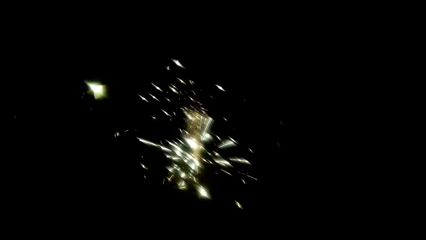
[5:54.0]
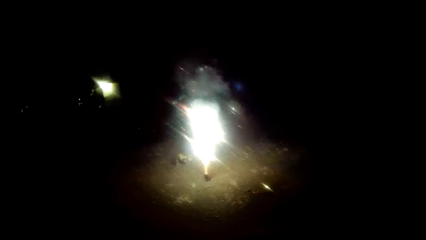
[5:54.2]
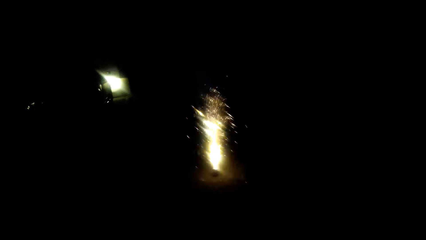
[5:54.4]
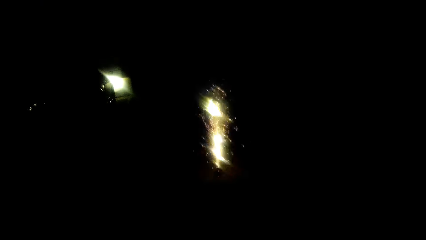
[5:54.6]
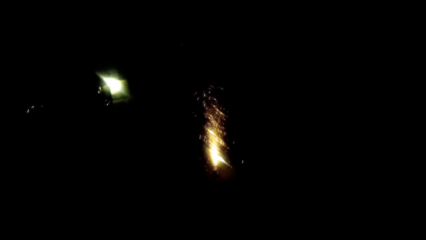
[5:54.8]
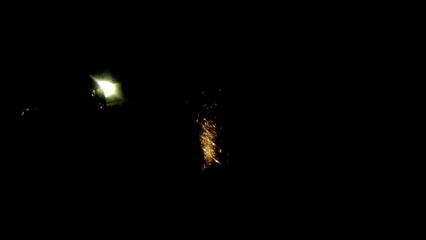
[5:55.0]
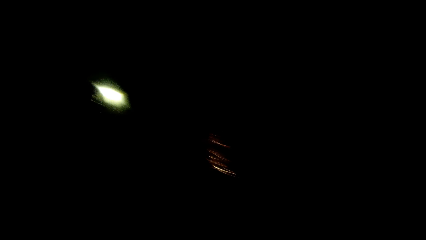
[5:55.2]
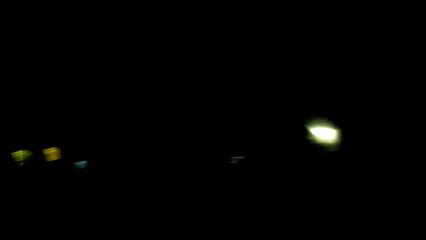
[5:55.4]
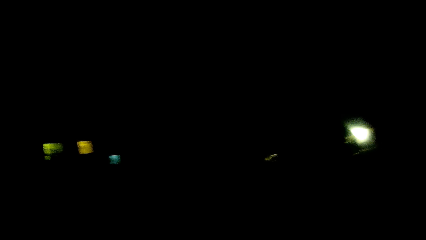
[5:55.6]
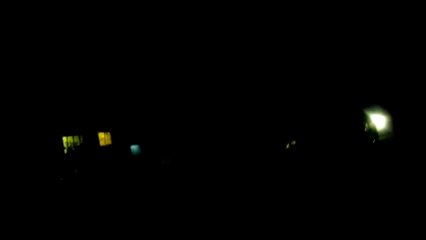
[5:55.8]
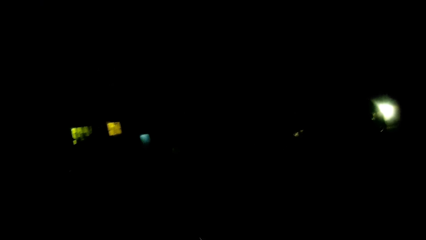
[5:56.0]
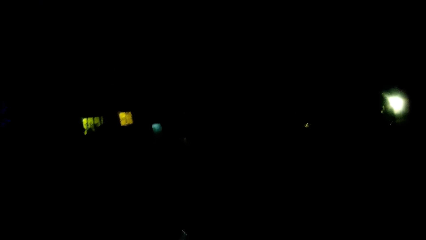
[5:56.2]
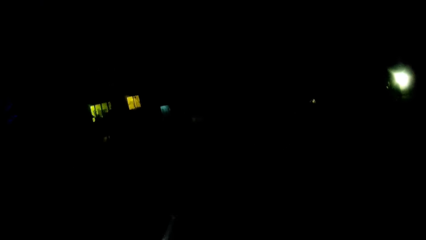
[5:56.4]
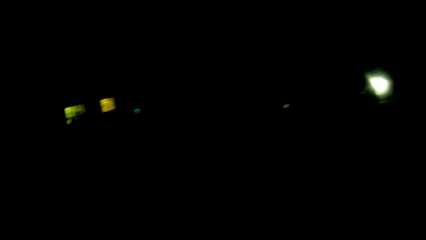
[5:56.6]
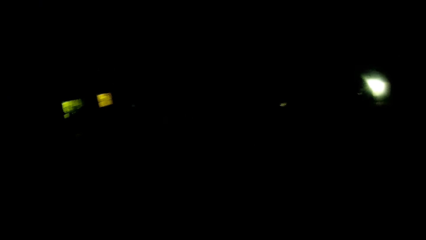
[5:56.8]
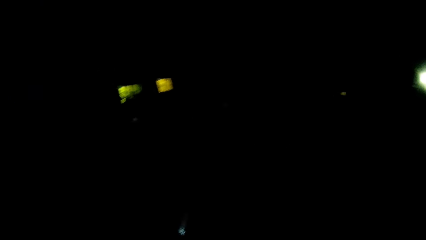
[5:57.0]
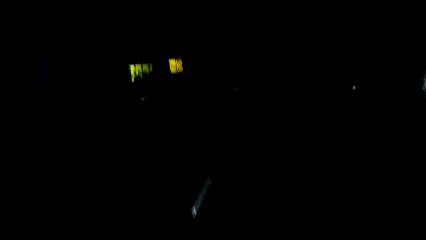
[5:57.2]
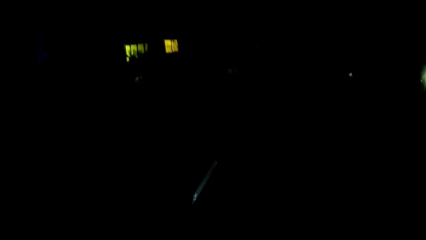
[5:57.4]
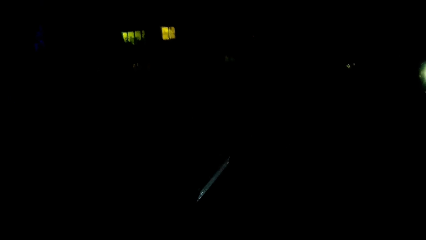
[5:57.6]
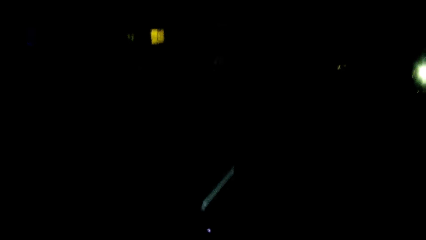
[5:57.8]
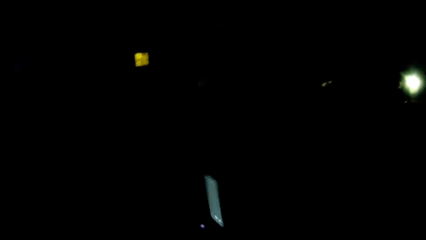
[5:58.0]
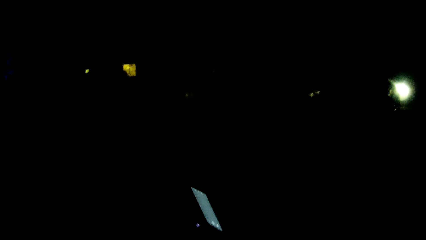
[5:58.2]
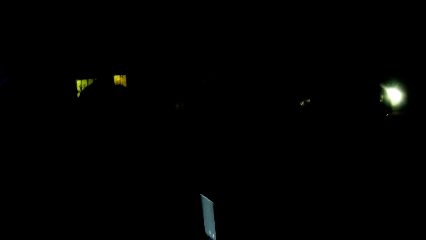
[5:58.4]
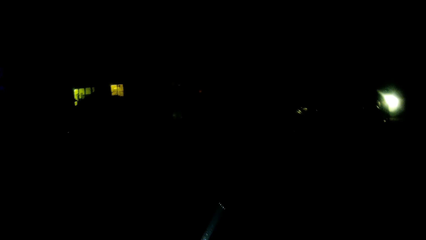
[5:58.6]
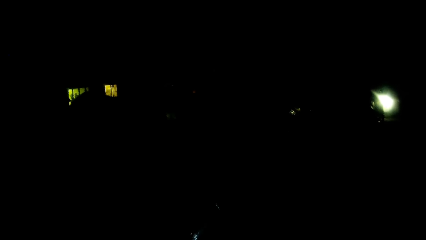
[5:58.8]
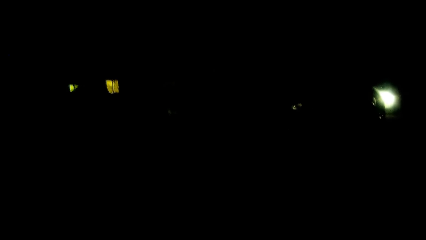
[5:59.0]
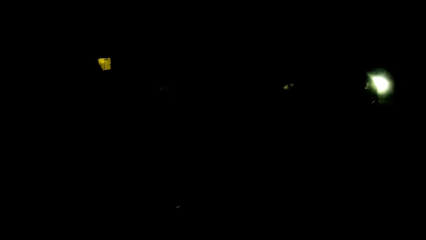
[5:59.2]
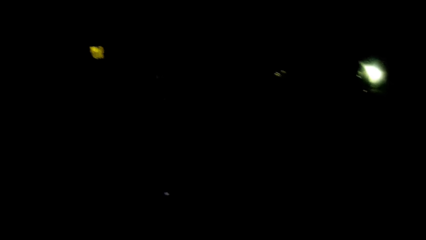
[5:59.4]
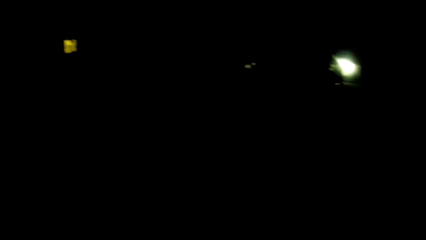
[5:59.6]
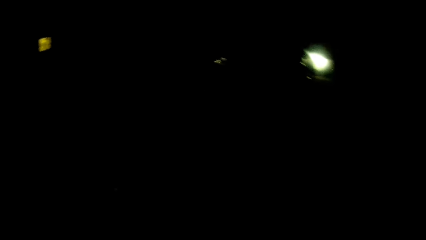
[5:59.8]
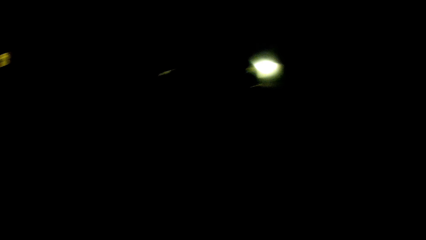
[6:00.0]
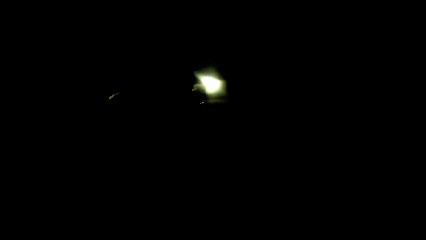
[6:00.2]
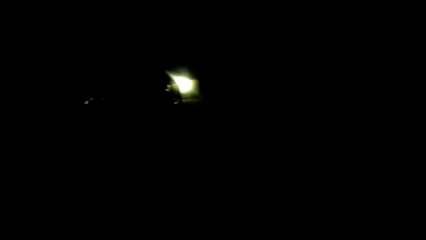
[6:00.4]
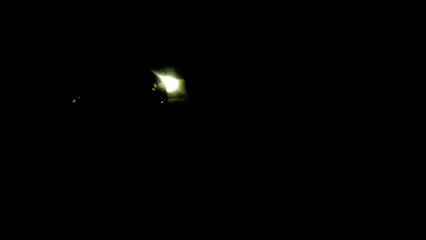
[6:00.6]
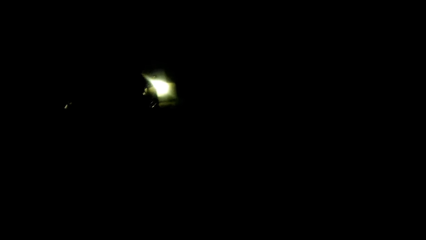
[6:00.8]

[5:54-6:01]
The camera wearer looks around. They dialogue with a woman. They interact with the woman. The woman looks at the phone.

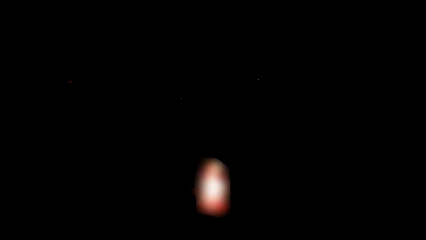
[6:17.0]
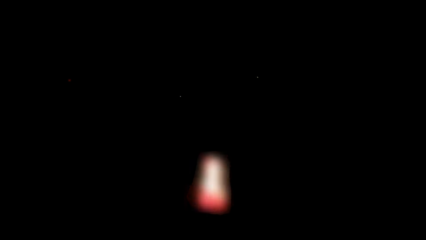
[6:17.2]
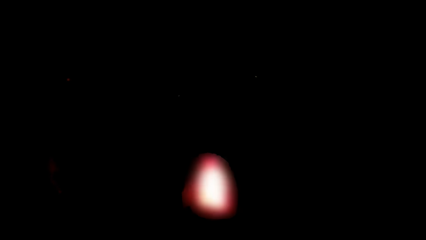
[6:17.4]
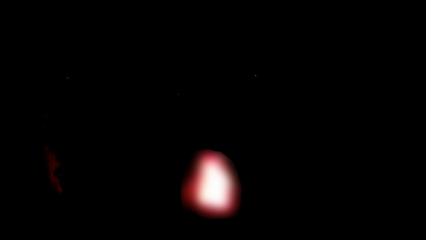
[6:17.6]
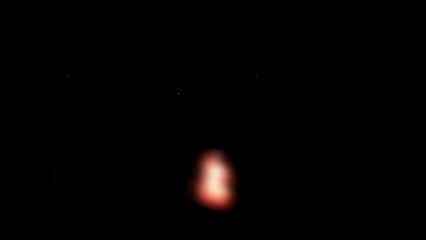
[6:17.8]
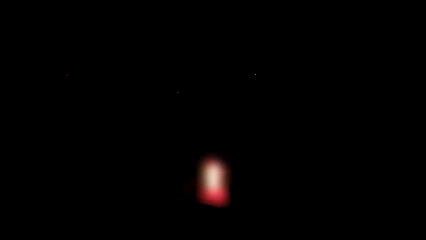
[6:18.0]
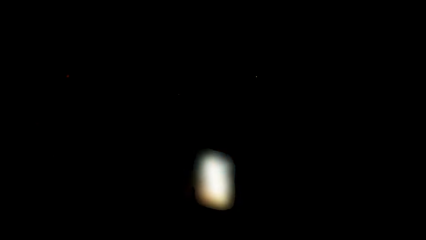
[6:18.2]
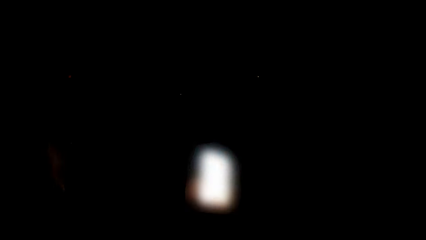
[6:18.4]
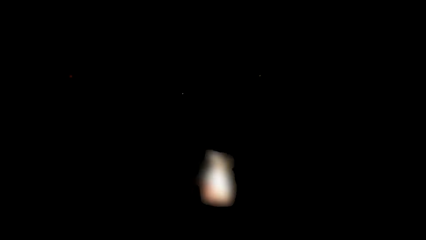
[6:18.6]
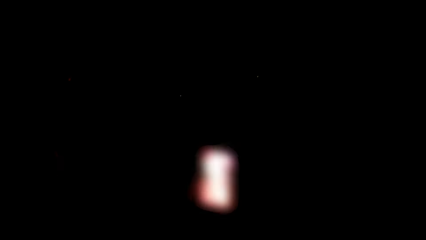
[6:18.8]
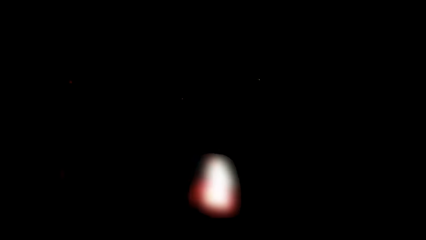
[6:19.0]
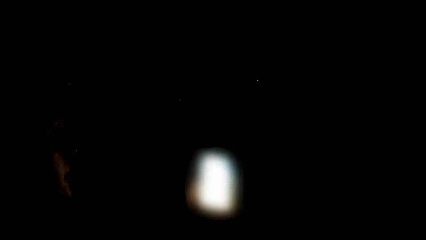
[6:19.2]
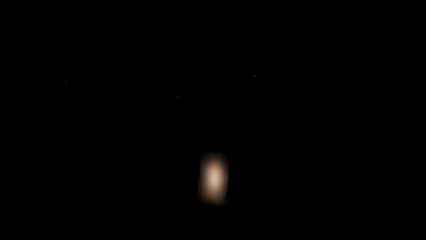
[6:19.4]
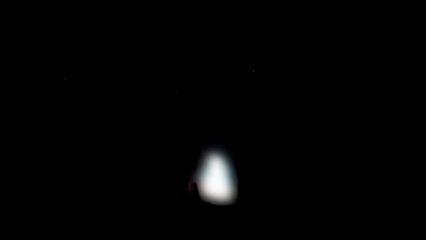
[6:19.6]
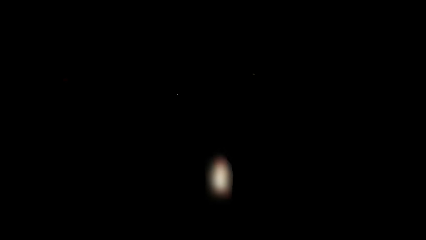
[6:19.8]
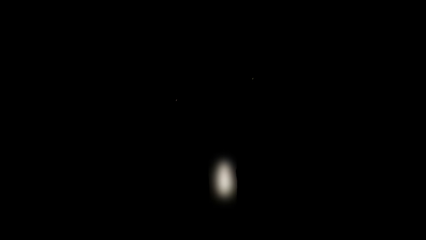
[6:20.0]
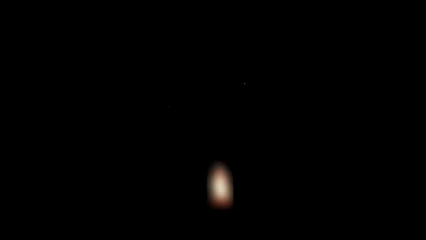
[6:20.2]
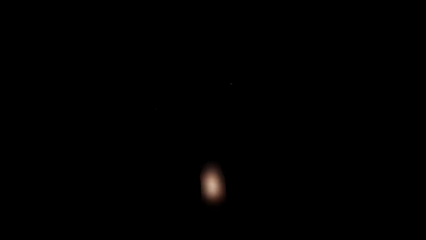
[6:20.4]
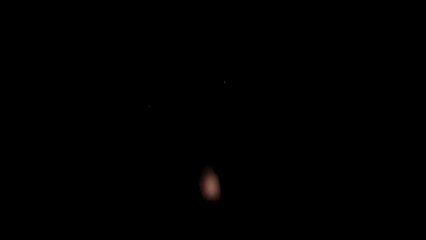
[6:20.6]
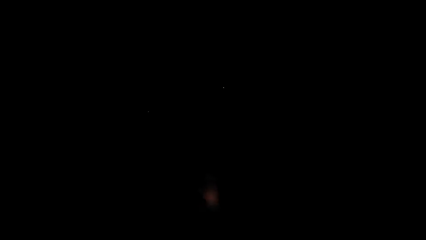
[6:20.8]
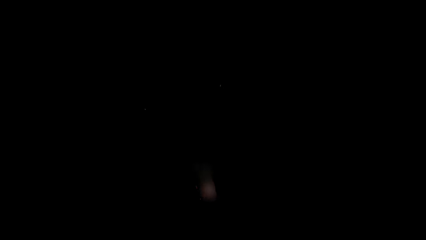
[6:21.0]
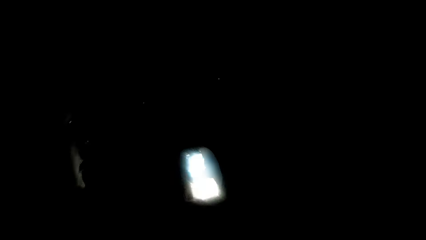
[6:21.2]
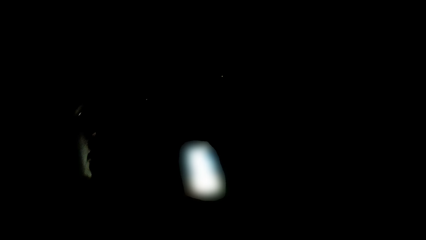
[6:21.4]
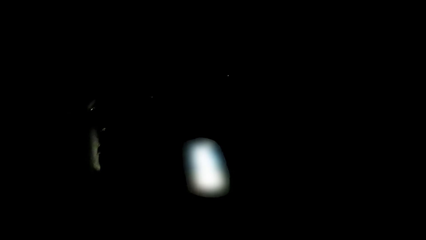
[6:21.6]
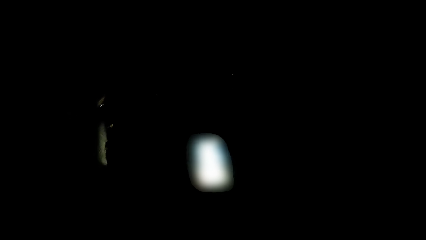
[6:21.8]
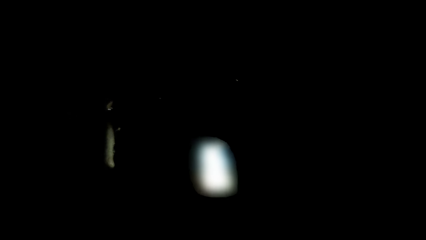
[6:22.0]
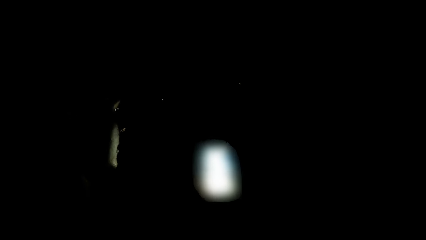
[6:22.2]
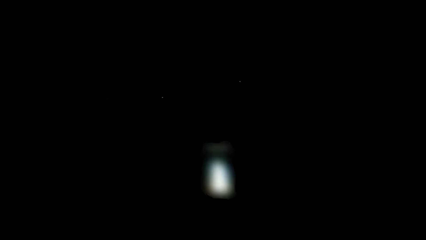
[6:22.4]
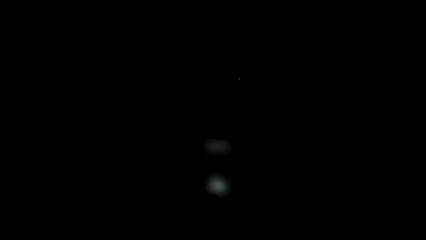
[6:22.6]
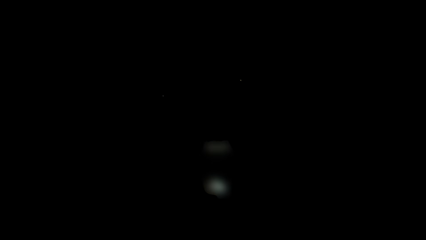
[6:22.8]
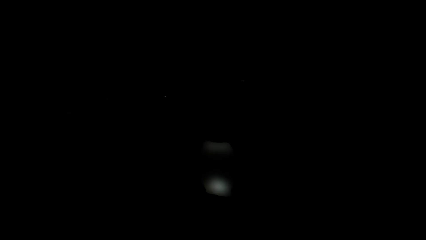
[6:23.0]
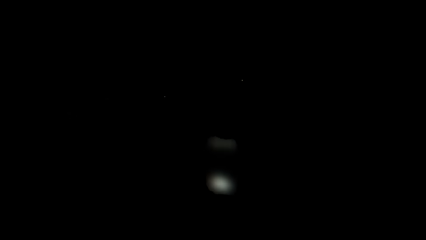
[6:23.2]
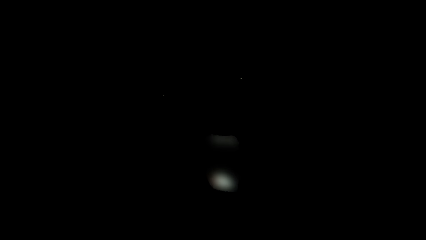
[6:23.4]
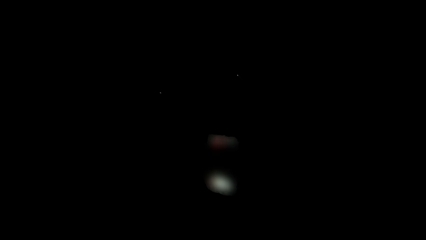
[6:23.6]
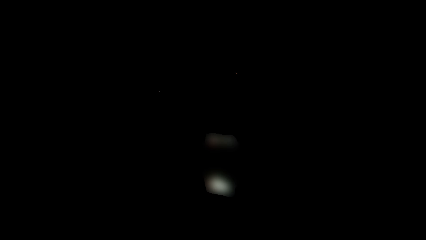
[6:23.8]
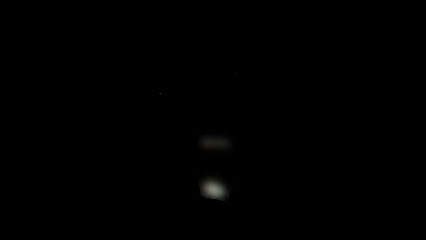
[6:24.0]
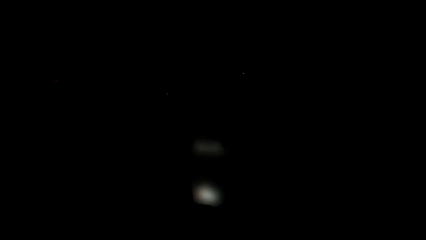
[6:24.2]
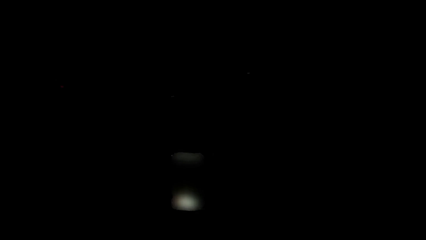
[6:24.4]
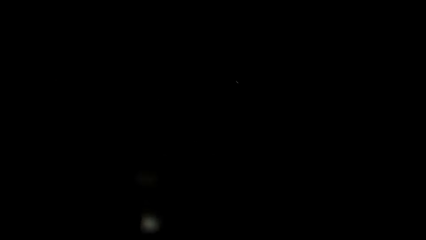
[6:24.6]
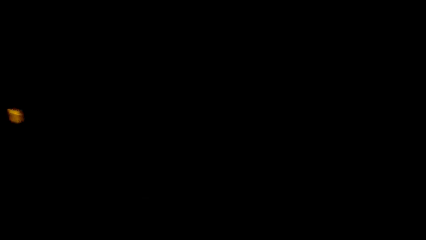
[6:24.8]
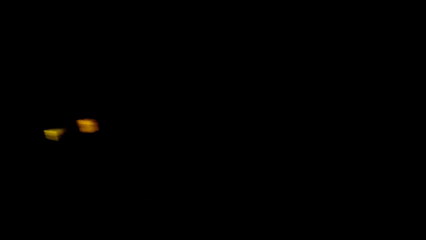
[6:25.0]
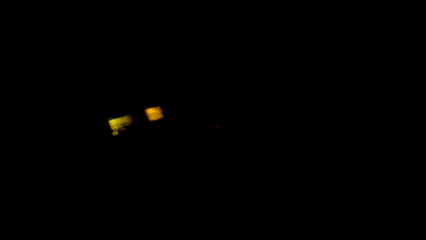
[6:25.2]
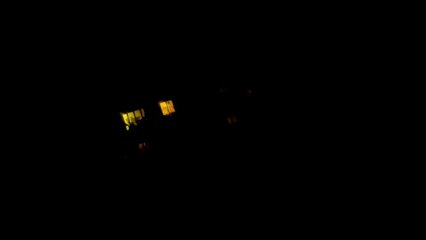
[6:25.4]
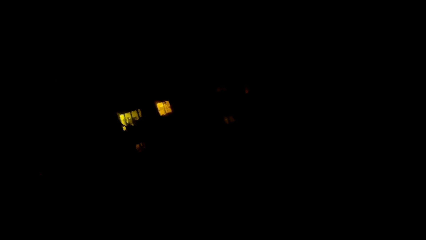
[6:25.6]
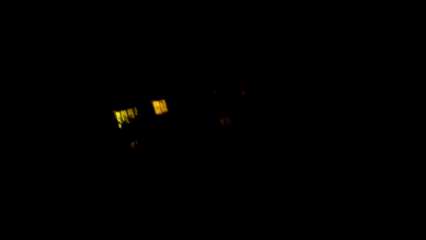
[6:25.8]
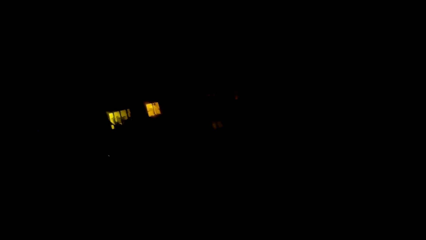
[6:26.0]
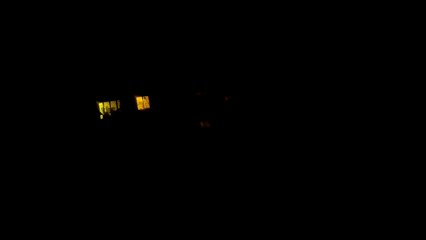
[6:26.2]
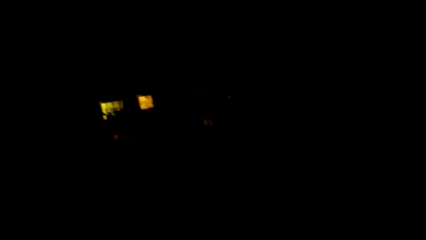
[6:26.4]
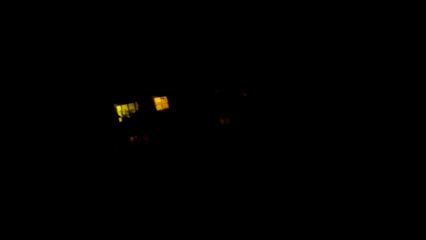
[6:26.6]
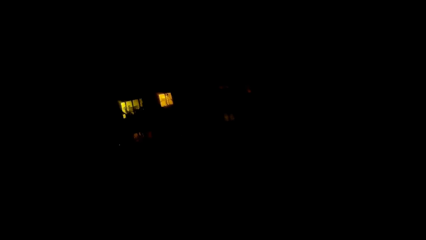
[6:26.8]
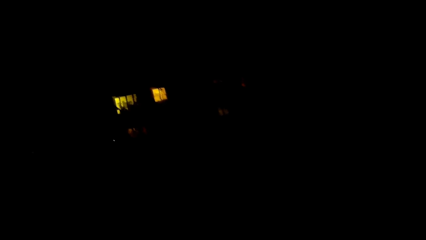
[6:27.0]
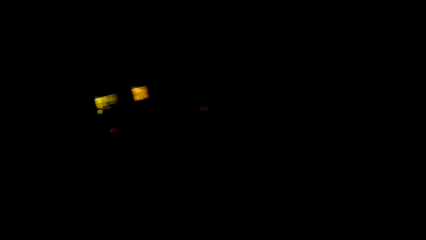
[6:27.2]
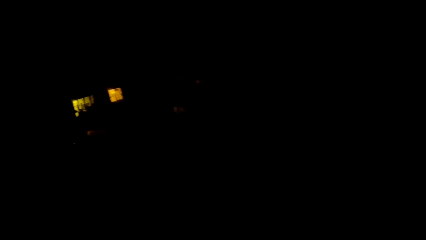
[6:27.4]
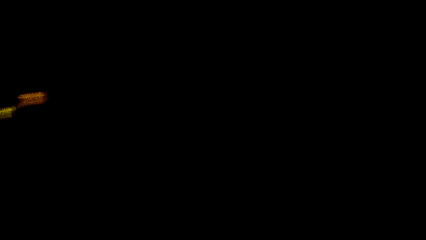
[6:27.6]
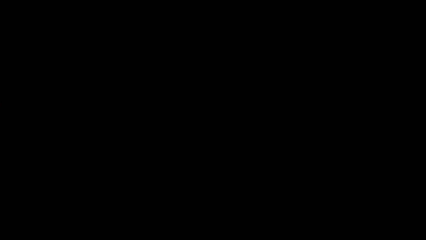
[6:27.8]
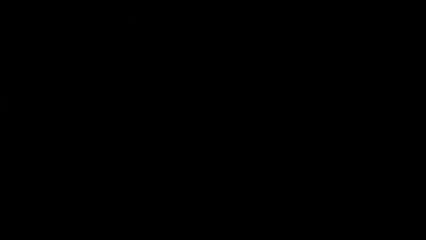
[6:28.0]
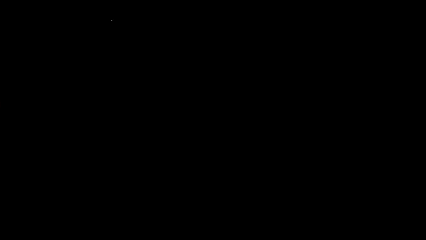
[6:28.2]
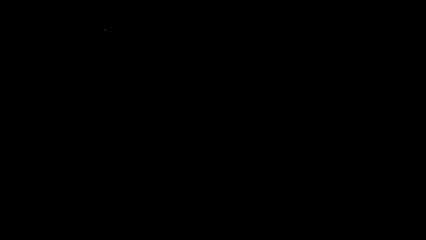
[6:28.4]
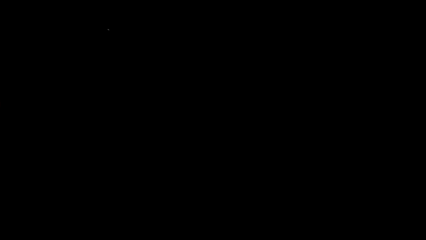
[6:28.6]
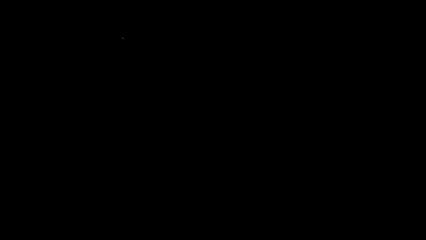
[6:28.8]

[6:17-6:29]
The camera wearer dialogues with a woman. They look around.
